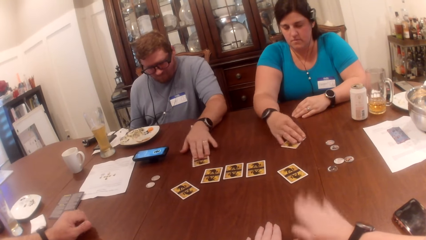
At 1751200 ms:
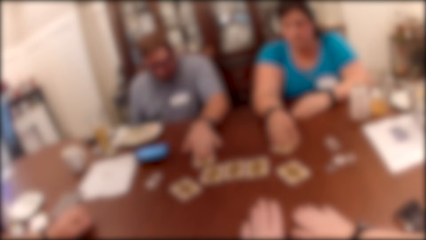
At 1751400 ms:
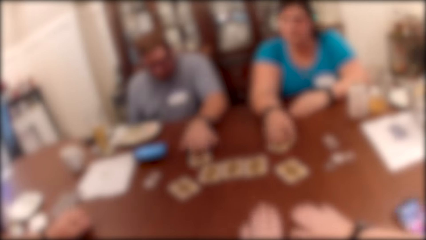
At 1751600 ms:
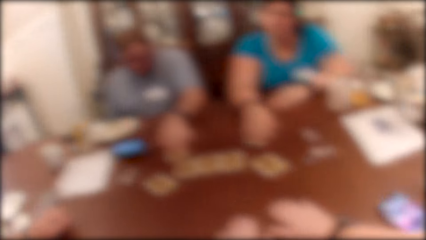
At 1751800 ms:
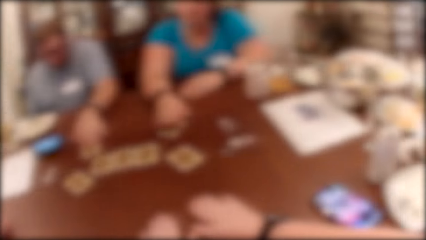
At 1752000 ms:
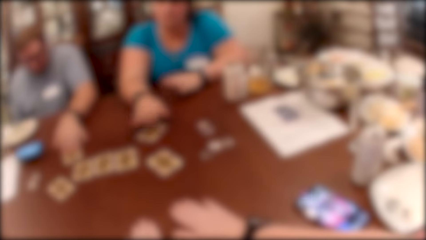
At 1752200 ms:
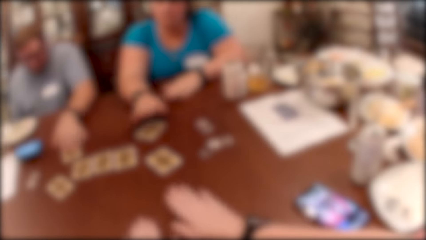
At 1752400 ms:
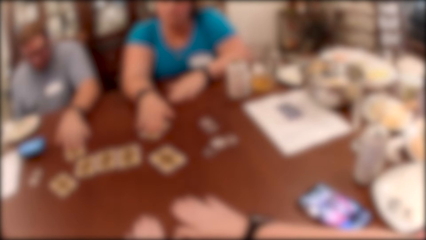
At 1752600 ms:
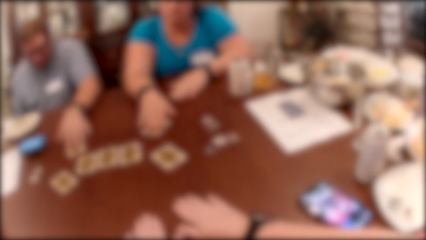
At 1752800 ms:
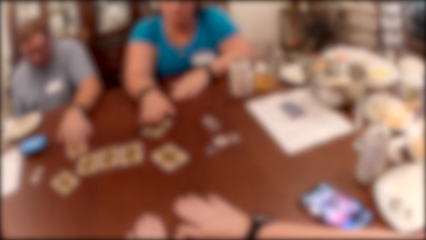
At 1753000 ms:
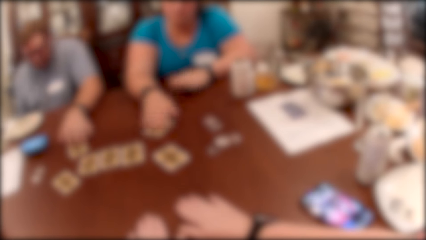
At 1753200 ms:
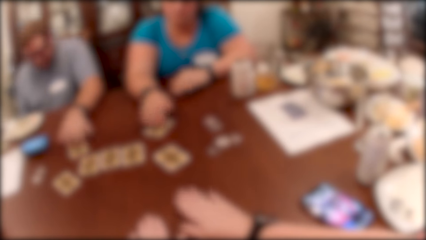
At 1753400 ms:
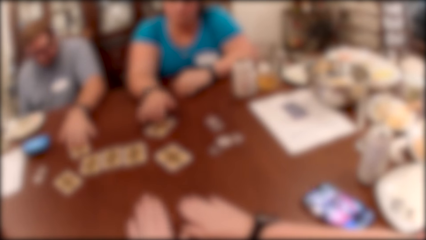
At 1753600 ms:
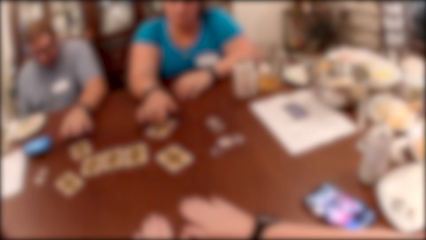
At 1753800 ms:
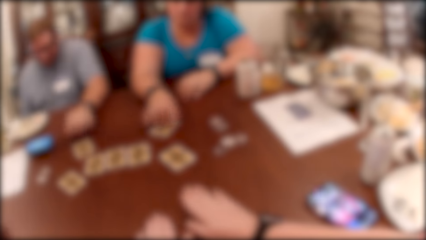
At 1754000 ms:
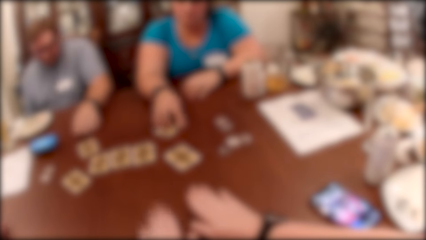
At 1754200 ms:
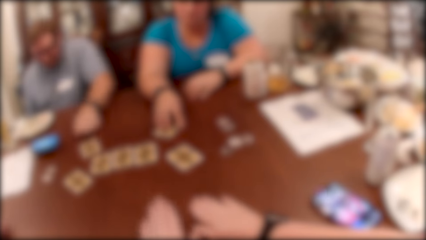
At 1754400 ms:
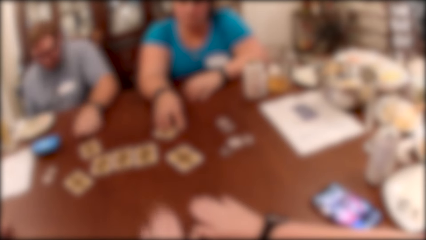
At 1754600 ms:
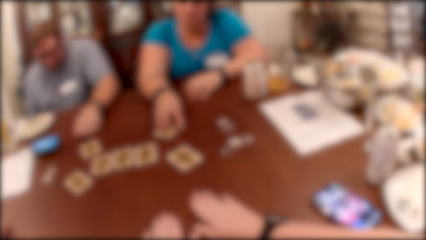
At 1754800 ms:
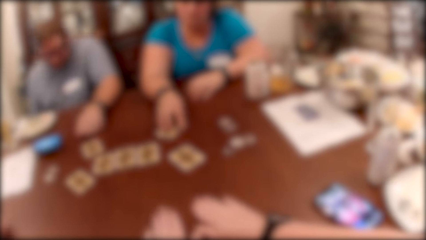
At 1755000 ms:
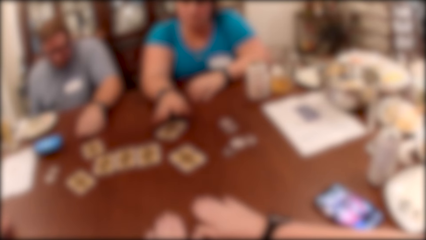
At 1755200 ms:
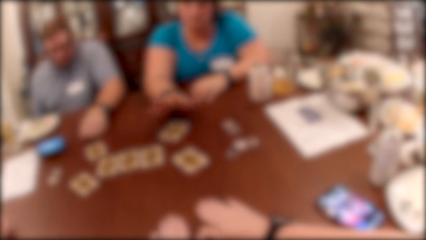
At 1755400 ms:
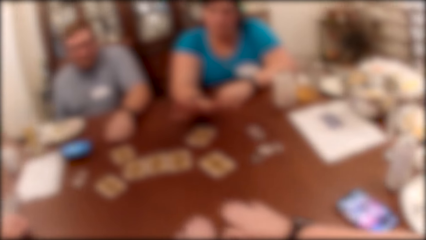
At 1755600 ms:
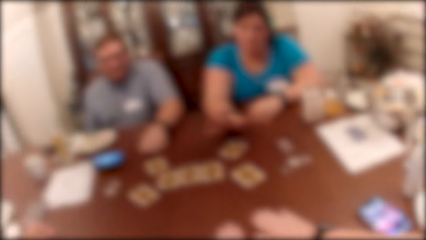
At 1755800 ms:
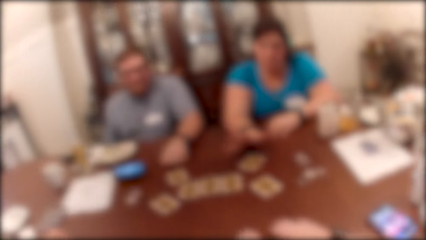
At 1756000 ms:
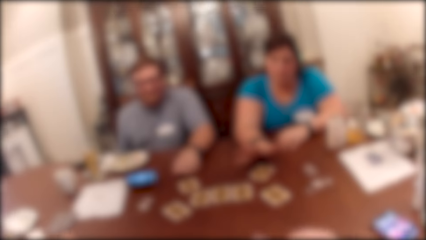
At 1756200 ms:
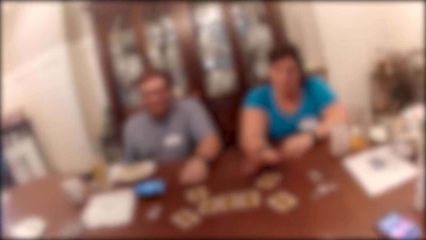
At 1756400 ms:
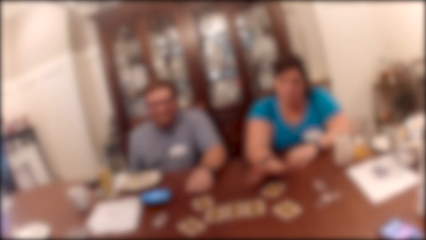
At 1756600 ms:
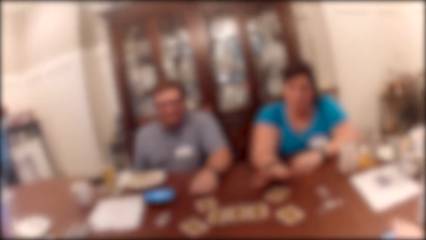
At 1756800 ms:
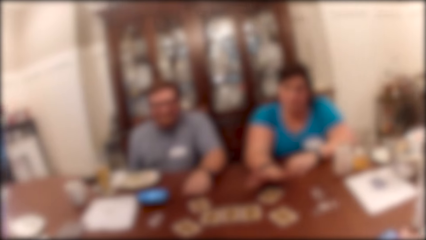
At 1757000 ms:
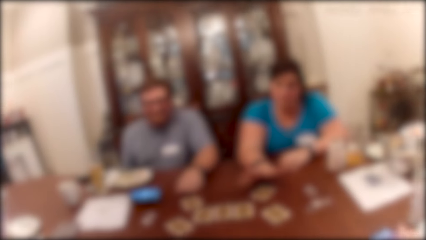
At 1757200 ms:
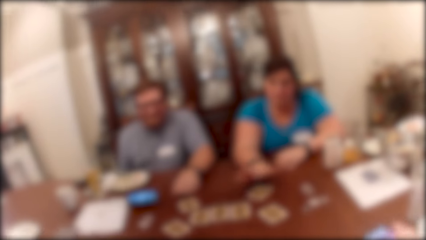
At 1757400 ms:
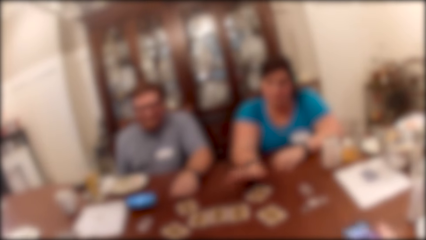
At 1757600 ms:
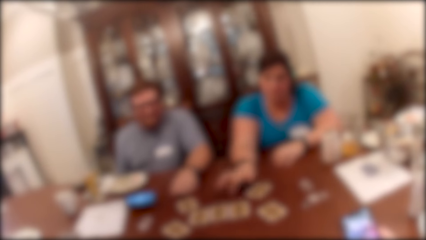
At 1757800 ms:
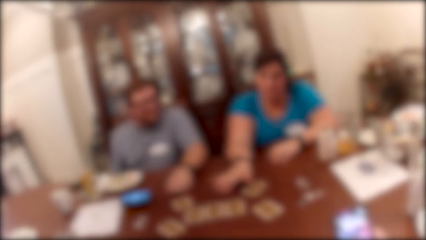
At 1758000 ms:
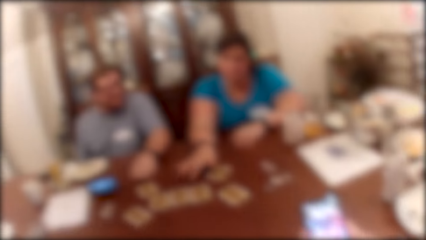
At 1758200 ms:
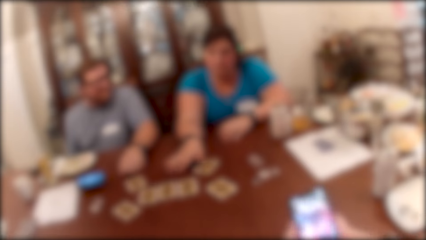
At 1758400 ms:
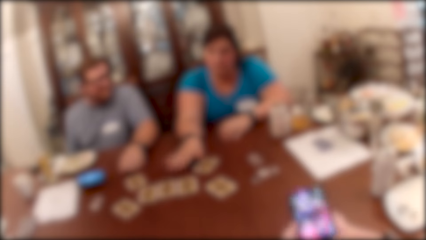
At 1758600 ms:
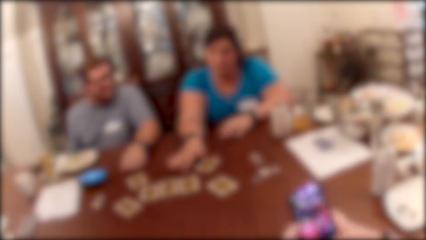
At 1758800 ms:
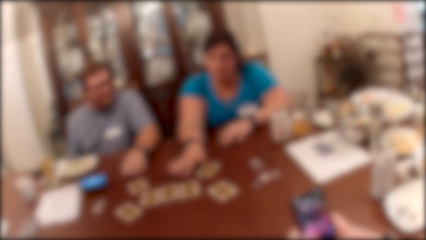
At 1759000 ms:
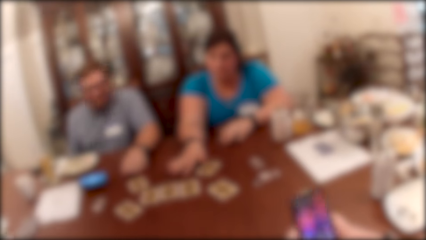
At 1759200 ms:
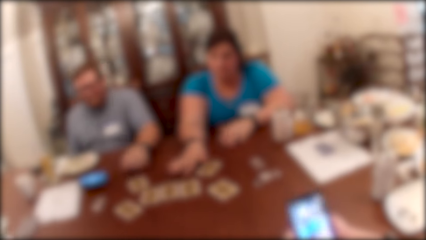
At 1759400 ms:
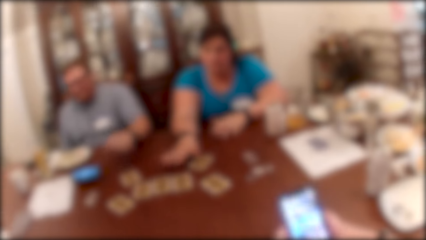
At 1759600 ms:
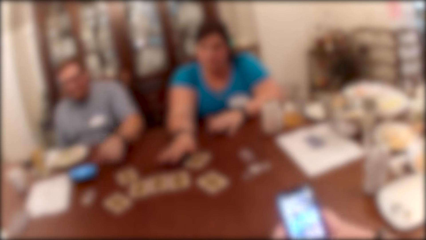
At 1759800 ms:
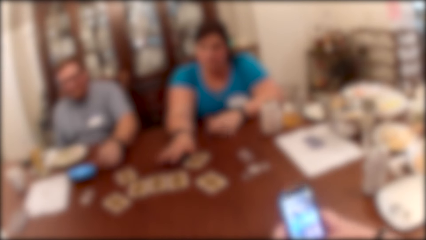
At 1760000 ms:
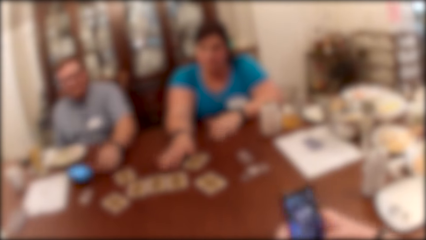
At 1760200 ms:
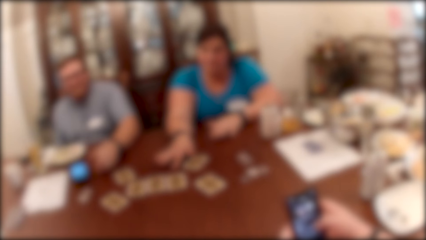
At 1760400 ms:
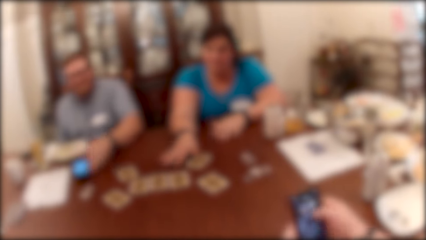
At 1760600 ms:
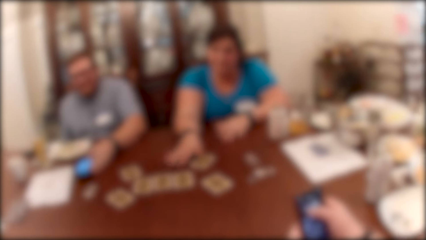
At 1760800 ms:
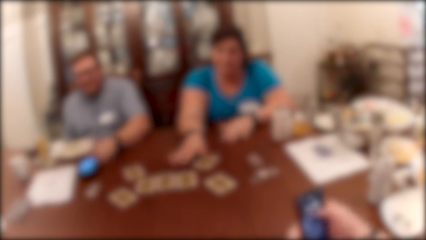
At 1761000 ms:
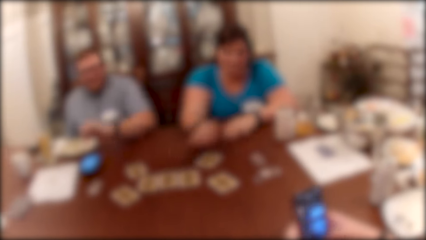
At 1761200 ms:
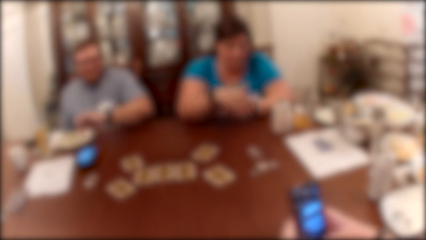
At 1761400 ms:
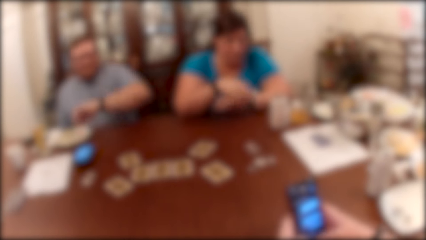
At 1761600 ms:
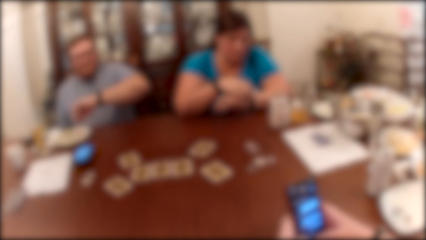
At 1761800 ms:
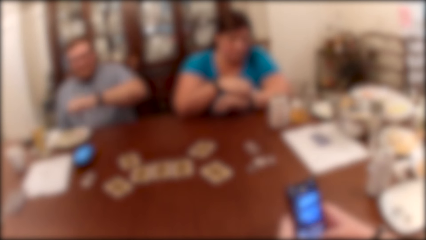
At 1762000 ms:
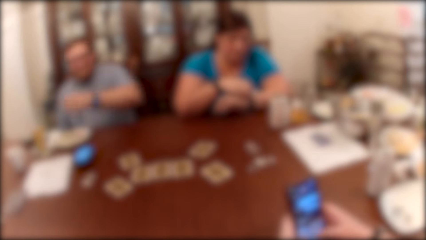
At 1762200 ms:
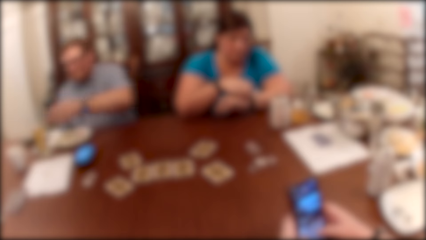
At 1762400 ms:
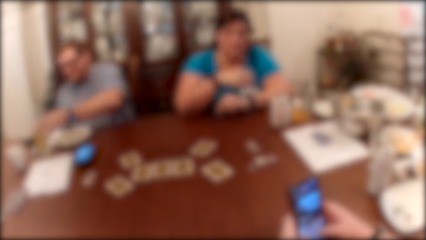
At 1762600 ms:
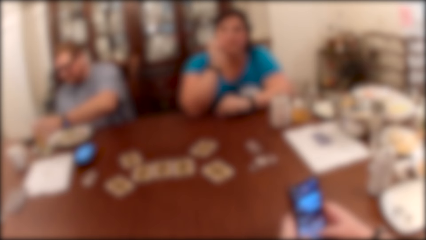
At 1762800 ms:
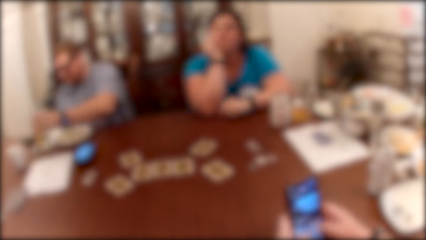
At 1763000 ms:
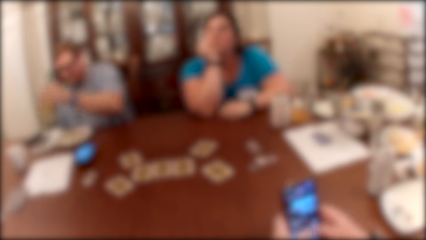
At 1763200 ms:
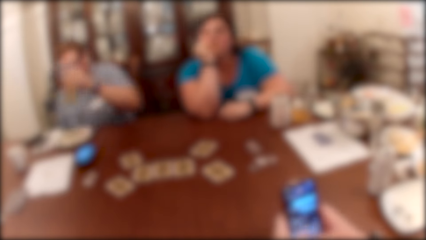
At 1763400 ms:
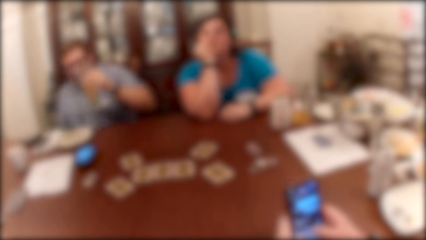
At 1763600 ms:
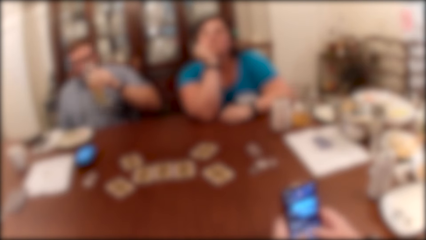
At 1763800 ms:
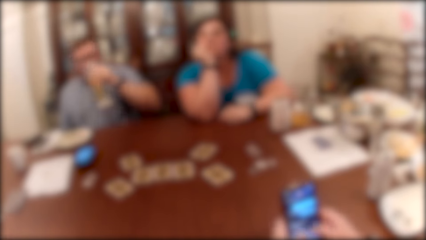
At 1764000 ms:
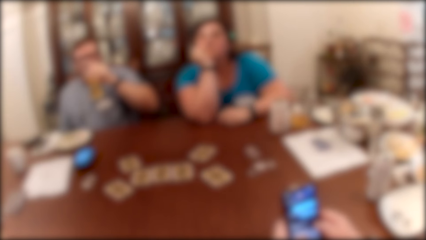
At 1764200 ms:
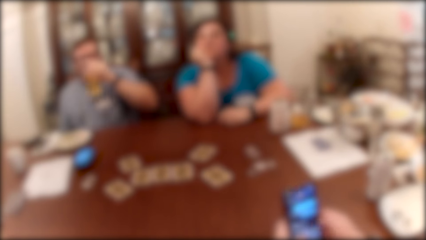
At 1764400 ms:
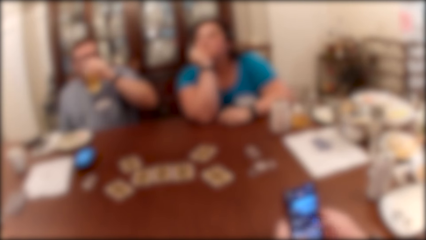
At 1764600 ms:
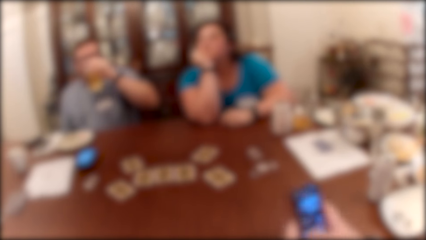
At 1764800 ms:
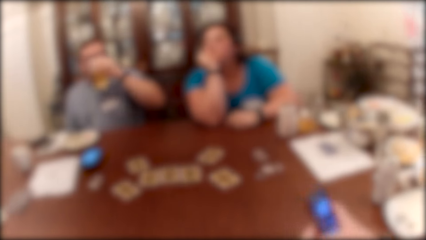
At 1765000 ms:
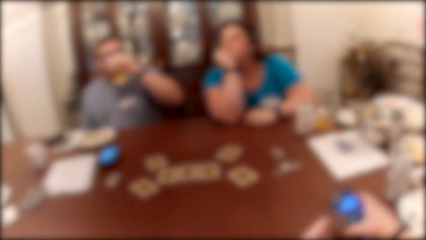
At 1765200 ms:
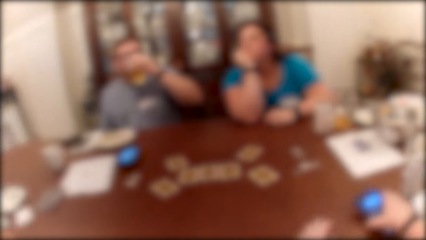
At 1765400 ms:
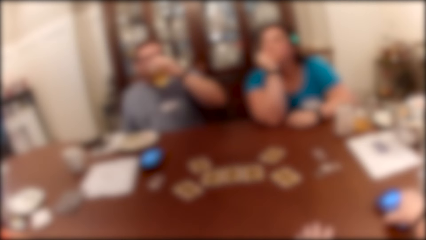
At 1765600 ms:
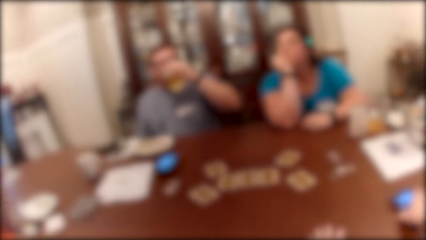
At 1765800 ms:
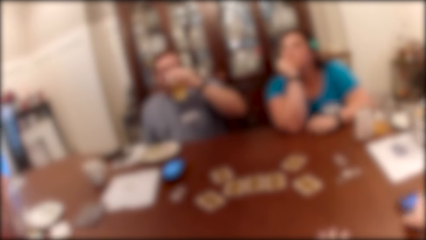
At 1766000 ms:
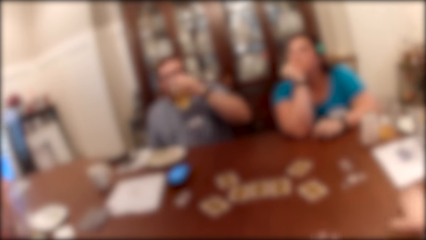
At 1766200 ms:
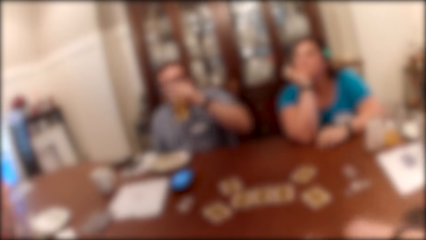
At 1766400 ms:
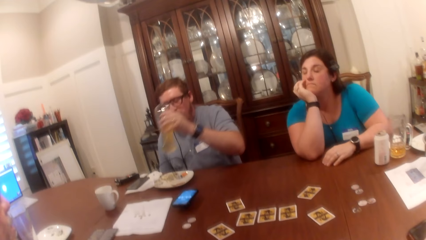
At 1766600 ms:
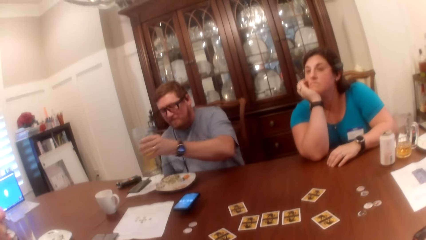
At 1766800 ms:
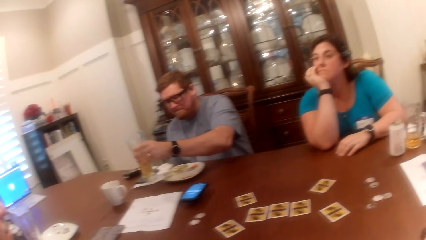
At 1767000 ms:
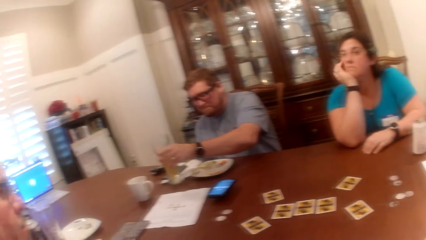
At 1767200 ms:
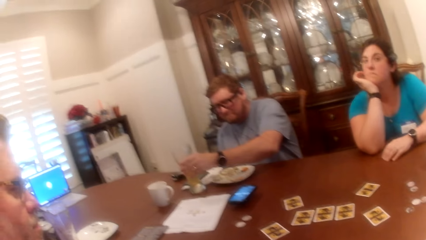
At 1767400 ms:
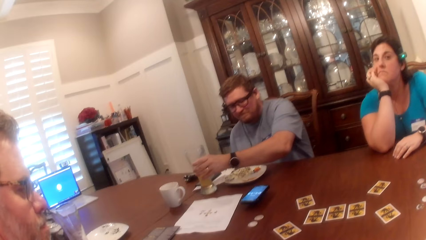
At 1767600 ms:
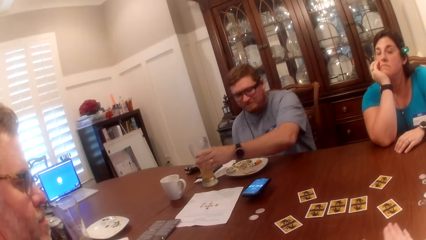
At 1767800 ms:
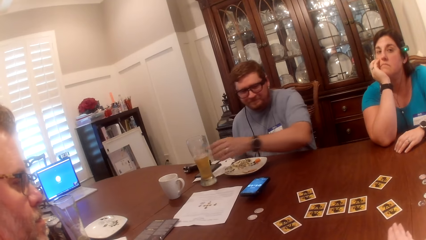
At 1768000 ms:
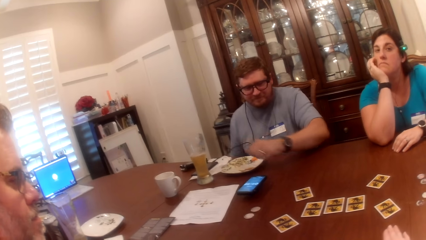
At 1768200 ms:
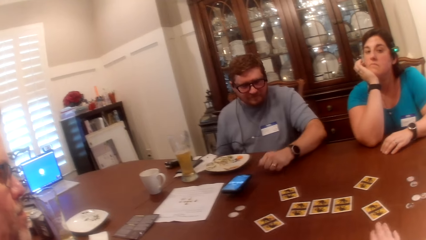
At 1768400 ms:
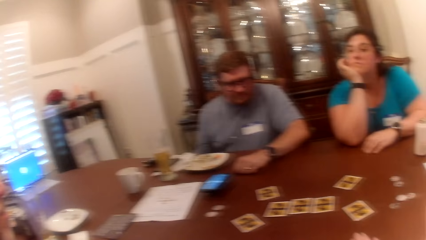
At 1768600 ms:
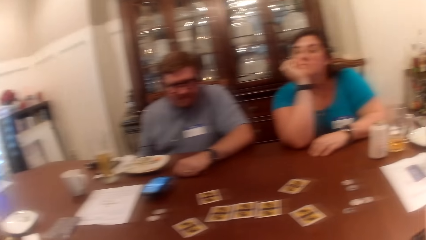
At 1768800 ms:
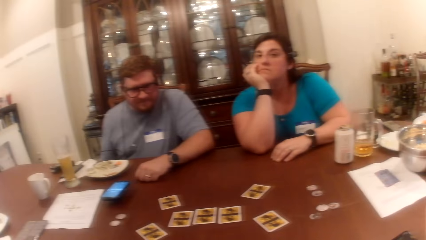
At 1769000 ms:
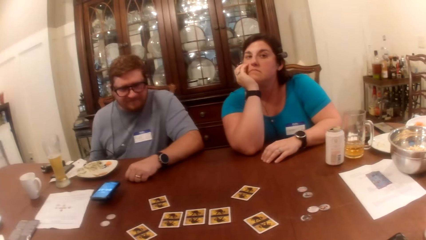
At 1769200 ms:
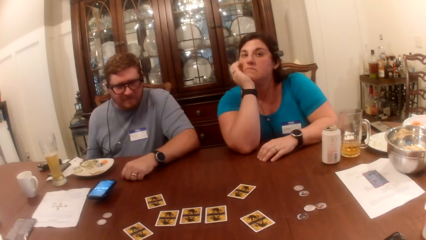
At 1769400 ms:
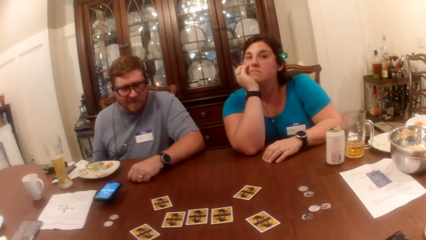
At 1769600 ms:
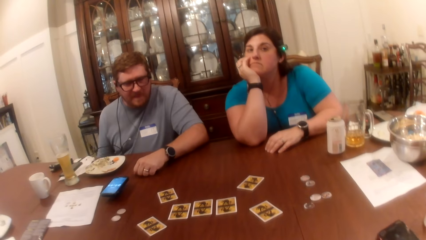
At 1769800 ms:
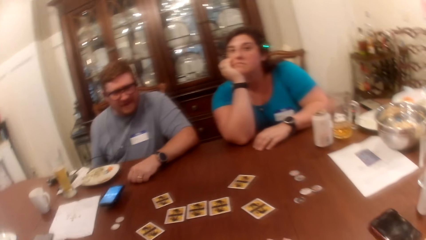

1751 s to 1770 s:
The woman beats the table with her right hand. The man beats the table with his left hand. The camera wearer picks up a phone on the table with her right hand. She operates the phone with her right hand. The woman adjusts a watch on her left hand with her right hand. The man picks up the glass of drink on the table with his left hand. The woman puts her right hand on her cheek. The man takes a drink from the glass of drink in his left hand. The camera wearer drops the phone in her right hand on the table. The man drops the glass of drink in his left hand on the table and puts his left hand on the table. The camera wearer looks around.
